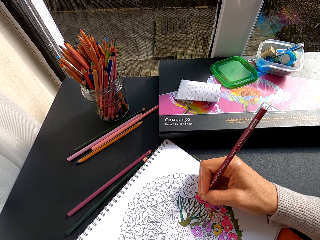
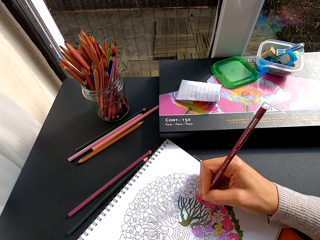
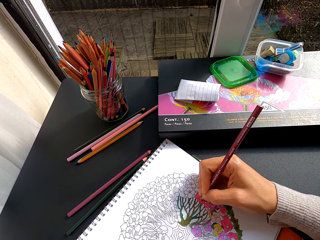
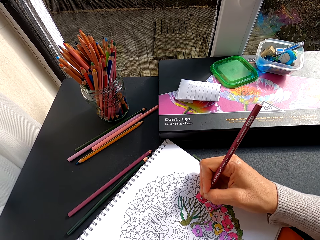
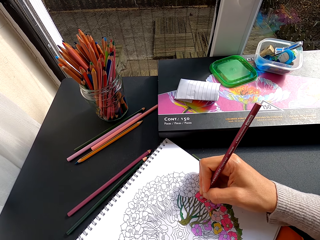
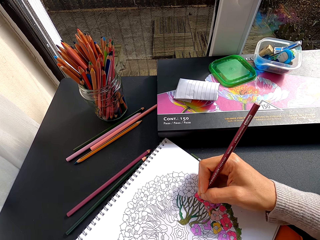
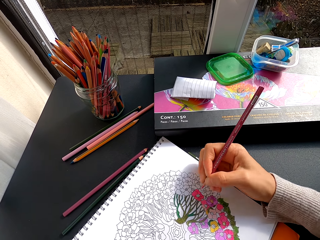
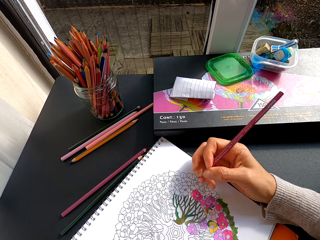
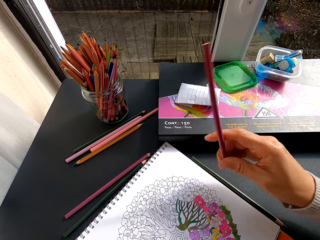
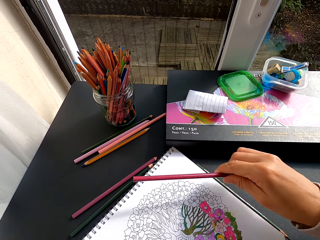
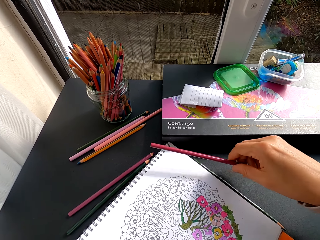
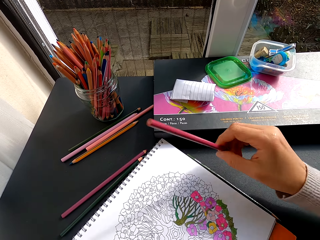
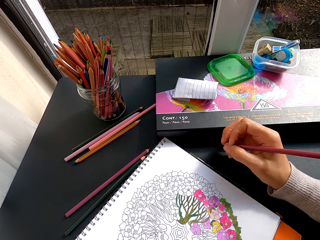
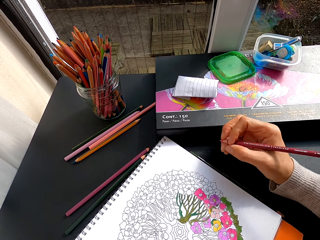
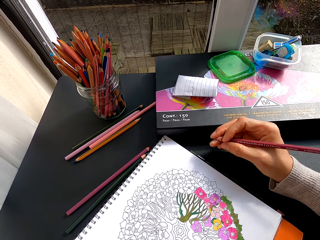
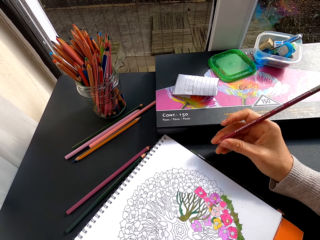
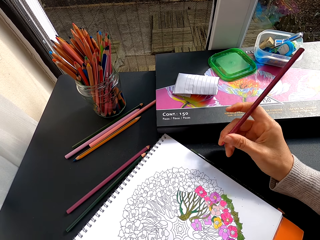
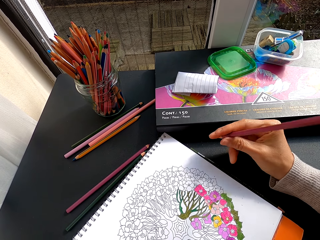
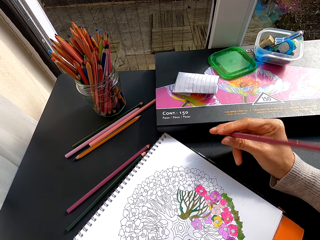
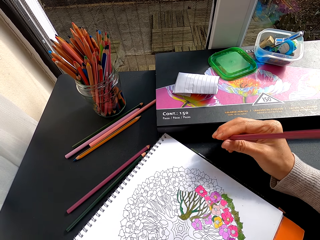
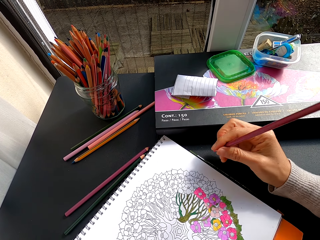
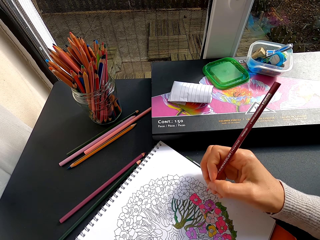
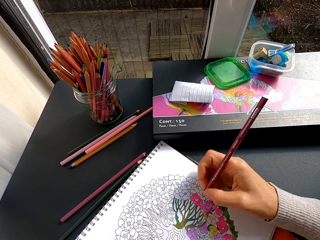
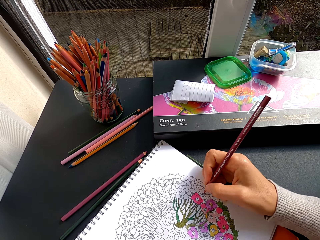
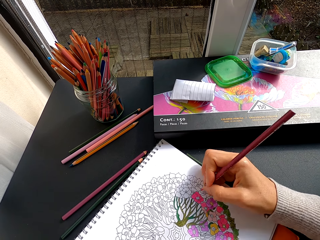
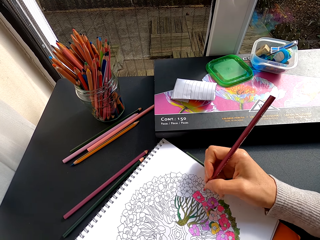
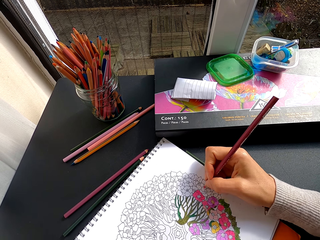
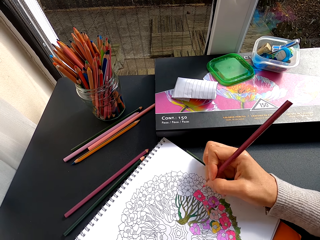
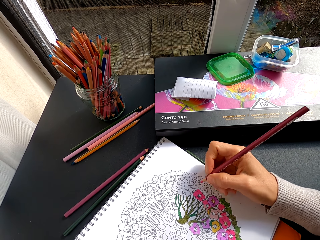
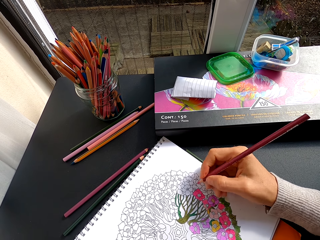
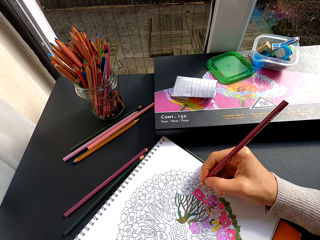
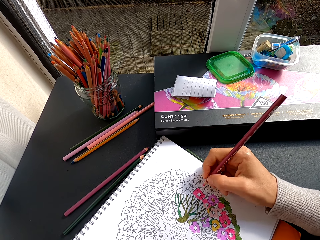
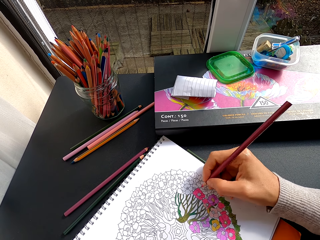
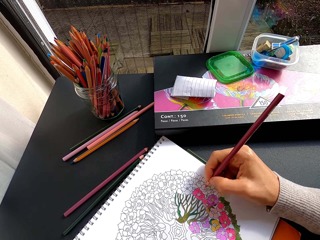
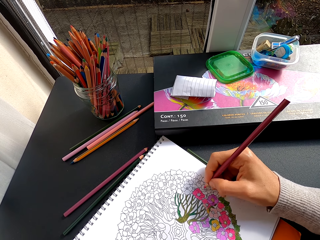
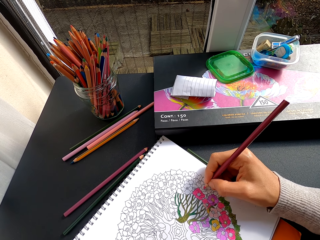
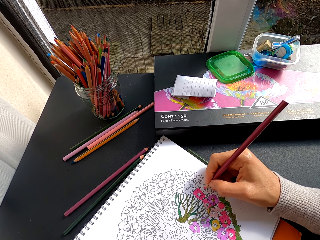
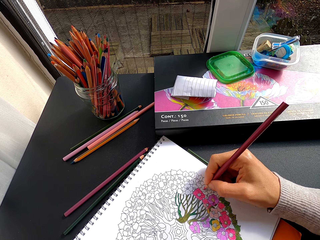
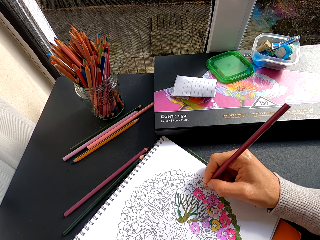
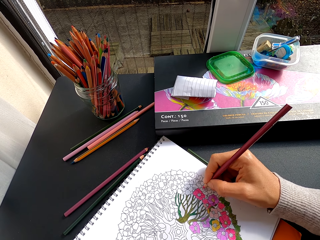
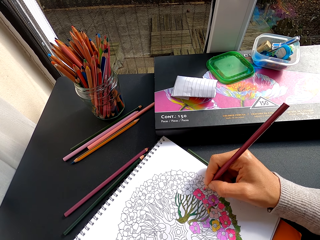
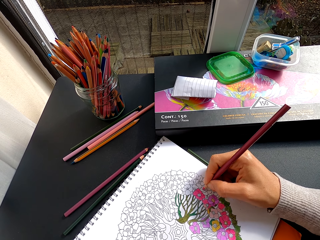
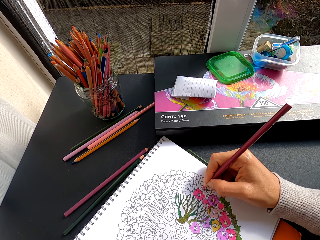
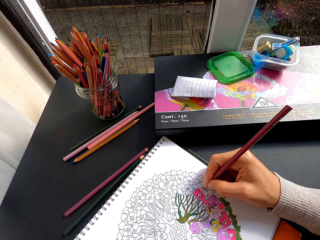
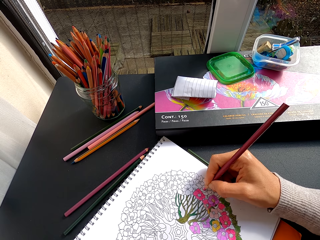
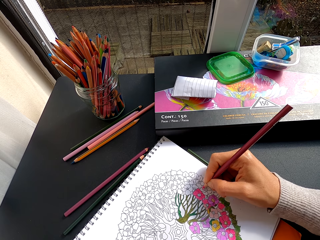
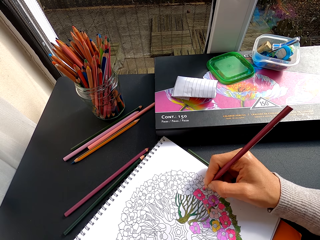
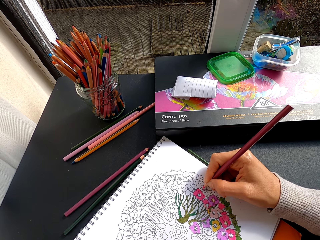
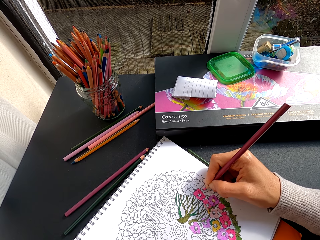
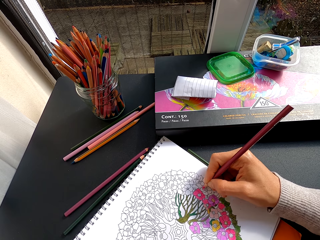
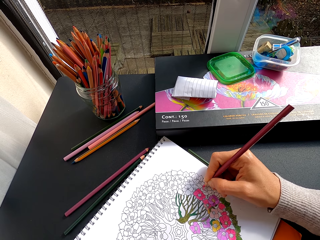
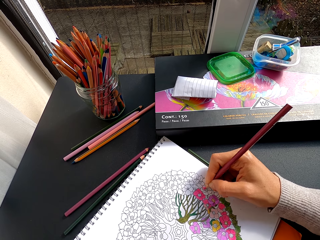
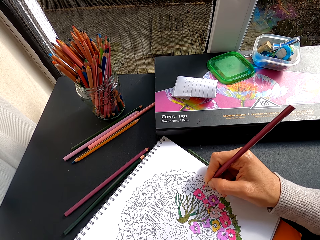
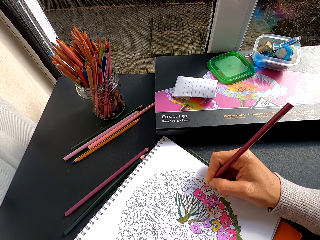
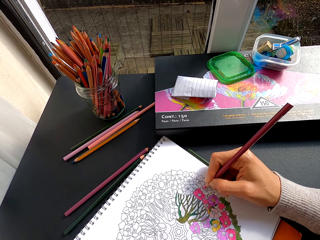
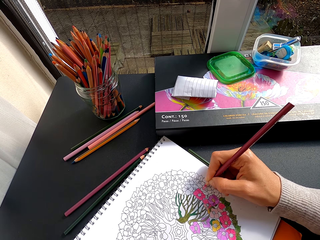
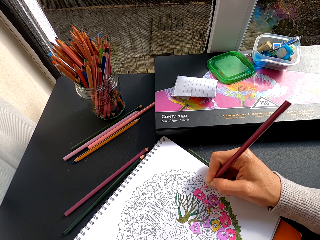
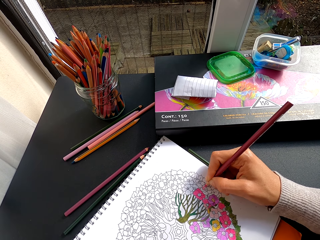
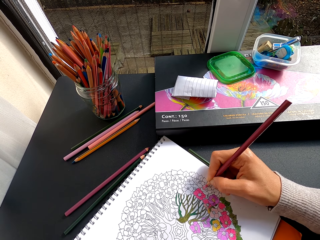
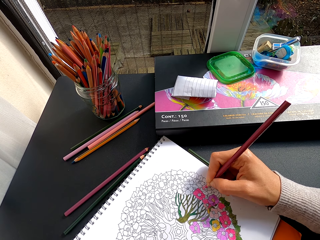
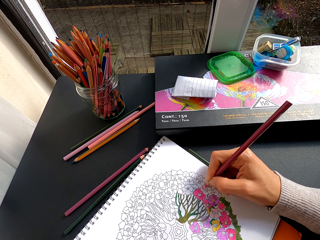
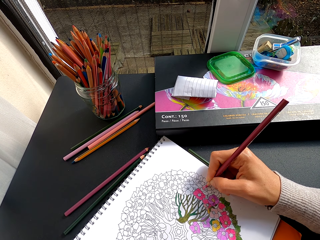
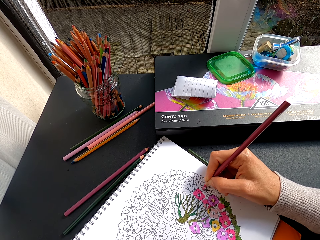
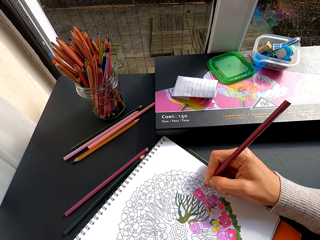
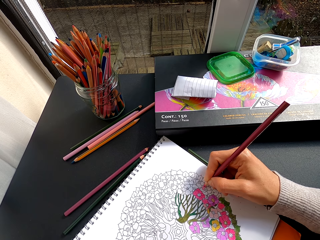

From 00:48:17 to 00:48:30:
The camera wearer pulls the color pencil off the flower art. They stare at the drawing. They paint the flower art with the color pencil.

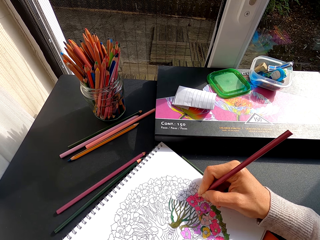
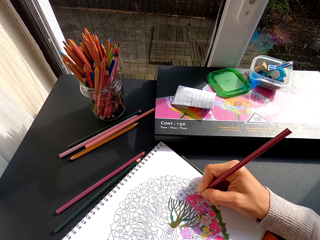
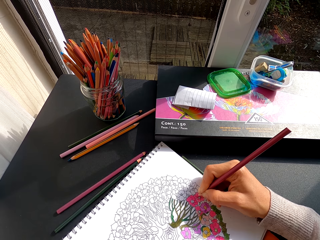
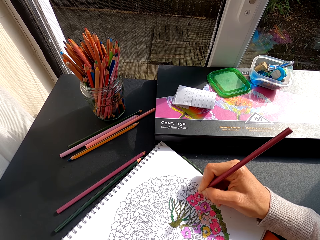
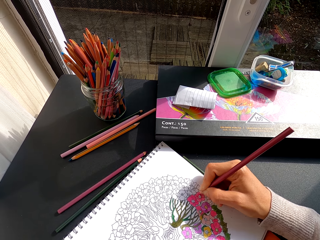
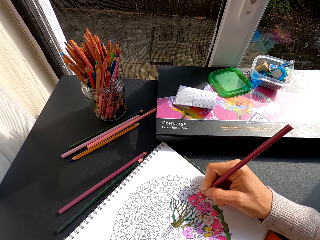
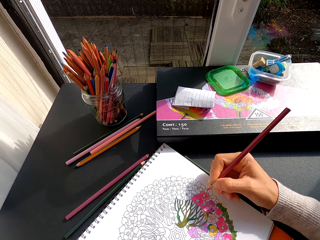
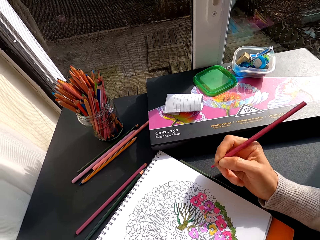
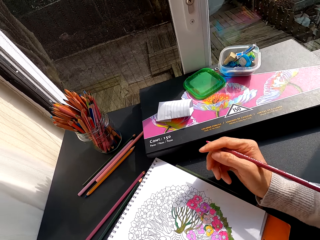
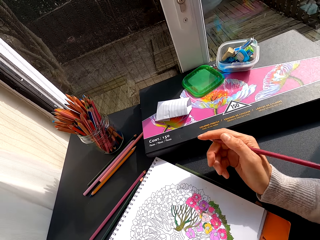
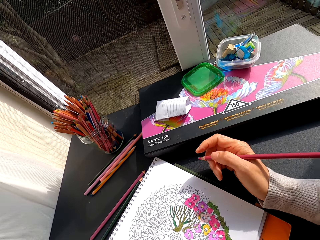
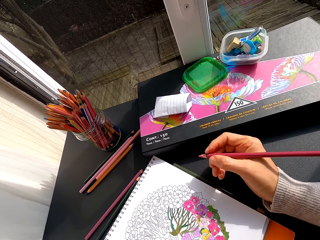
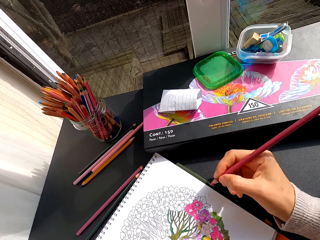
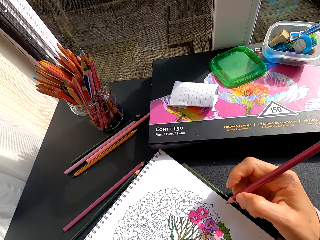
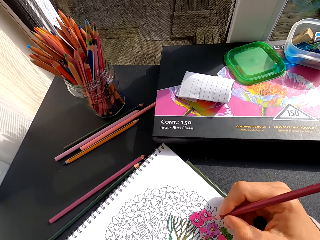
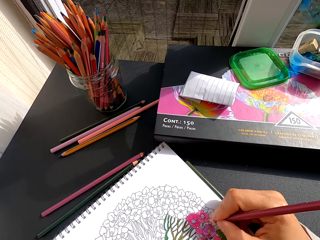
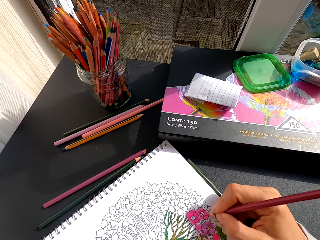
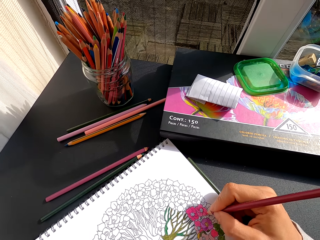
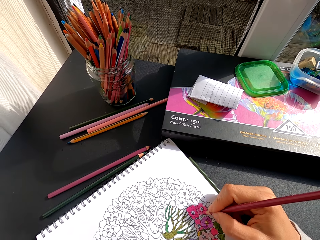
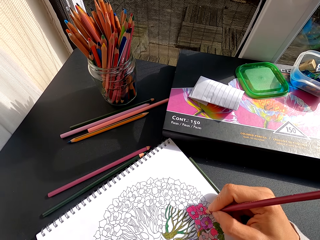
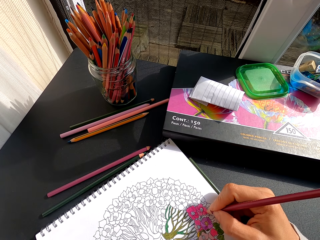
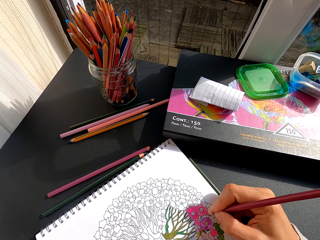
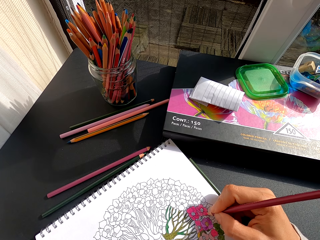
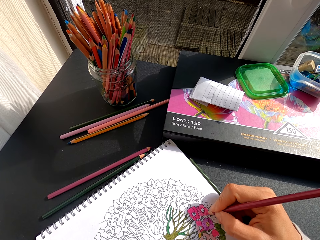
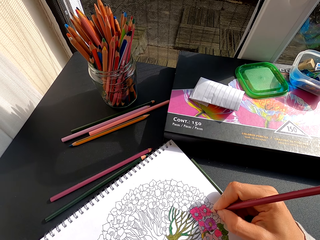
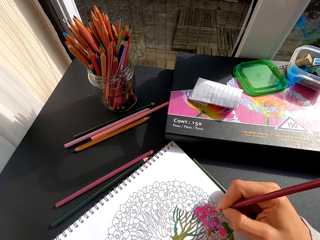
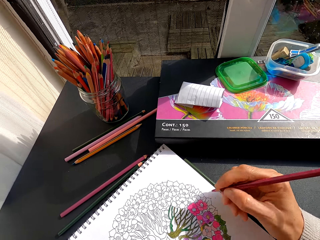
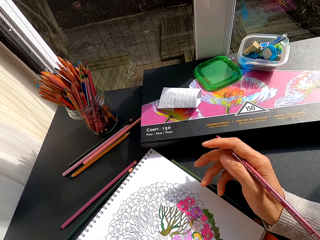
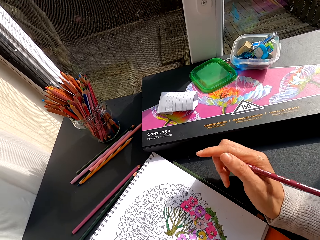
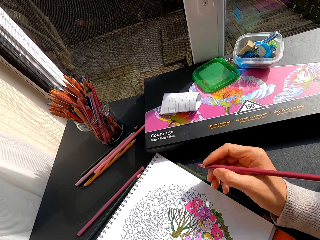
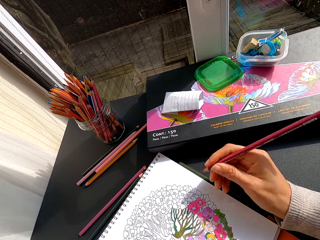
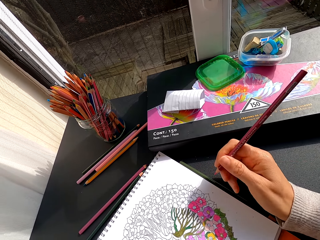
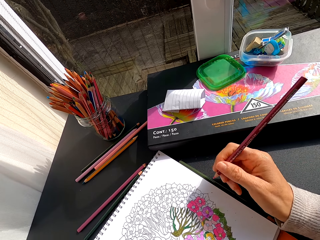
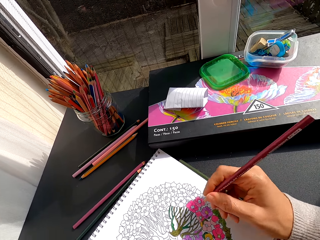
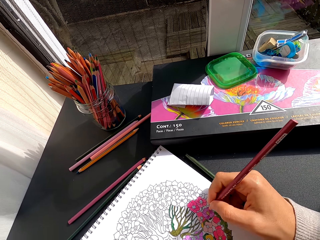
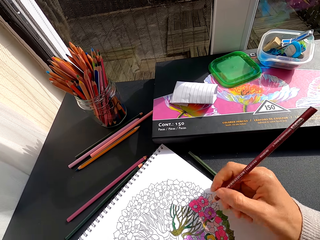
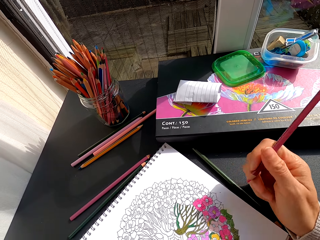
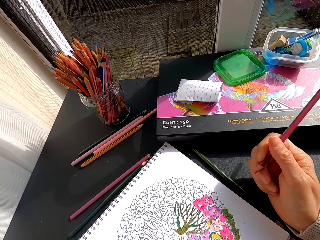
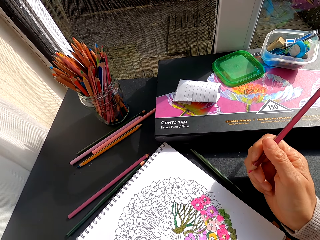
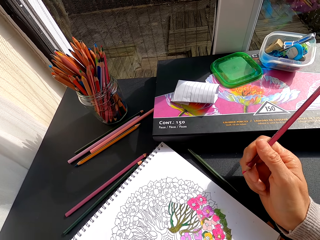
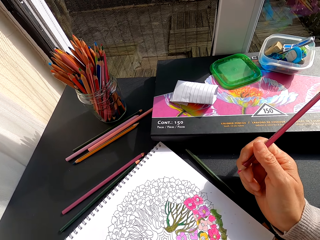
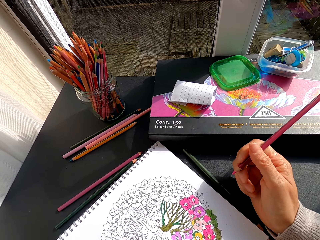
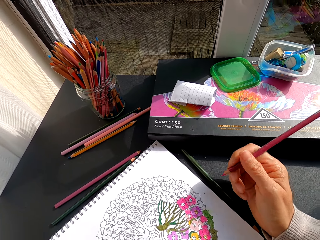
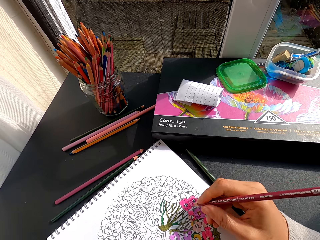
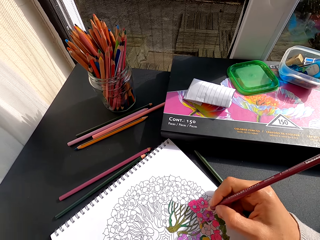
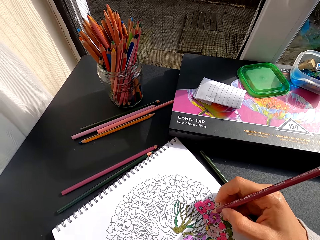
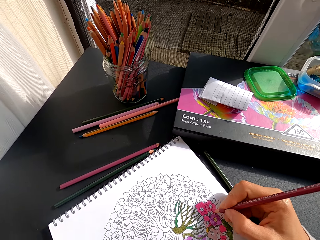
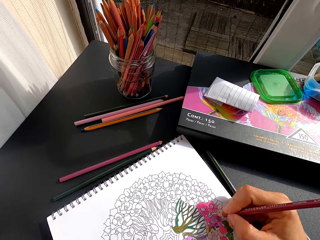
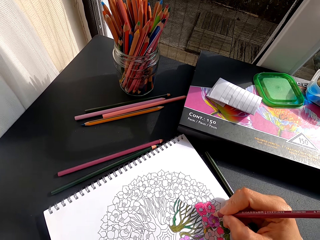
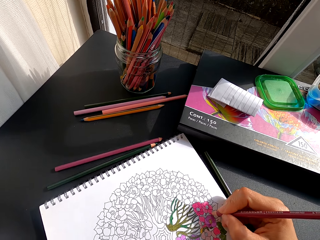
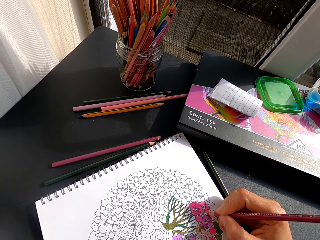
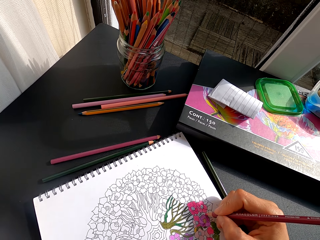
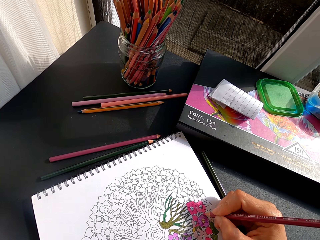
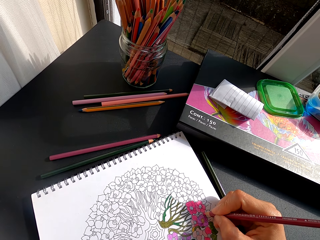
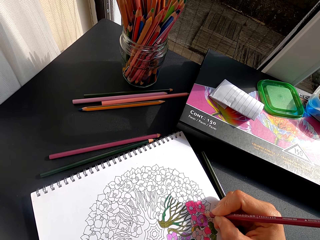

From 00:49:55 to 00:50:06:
The camera wearer turns to the side. They hold a color pencil. They color a drawing on the book. They turn to the side. They hold the color pencil. They turn to the side.
